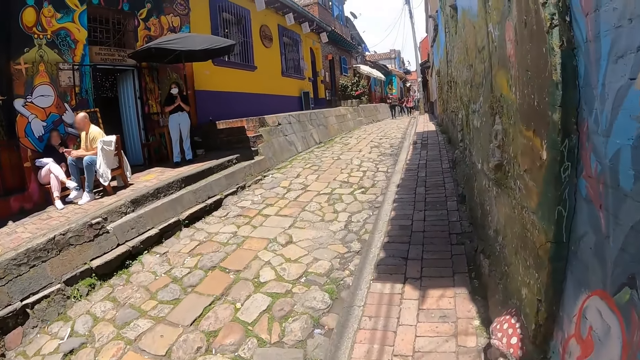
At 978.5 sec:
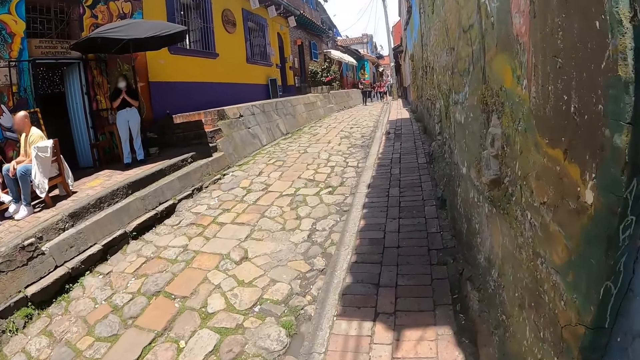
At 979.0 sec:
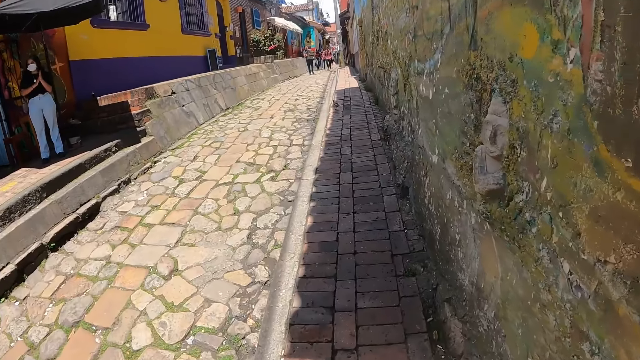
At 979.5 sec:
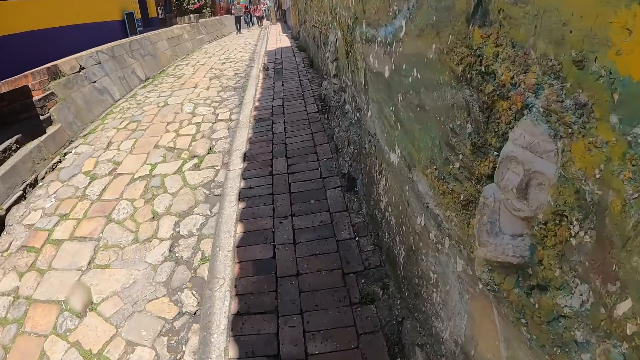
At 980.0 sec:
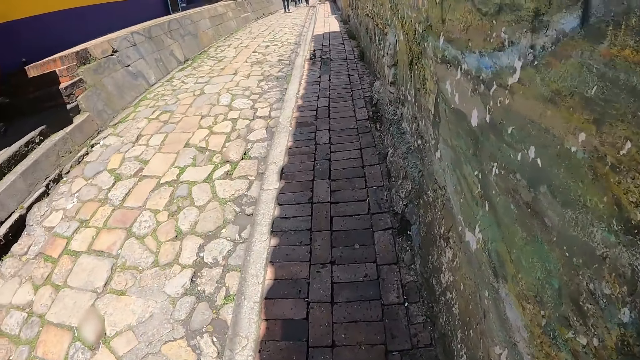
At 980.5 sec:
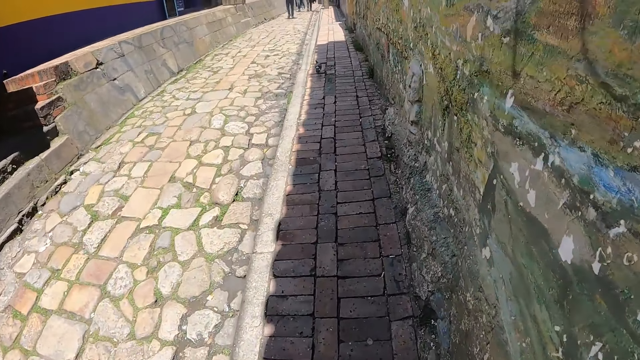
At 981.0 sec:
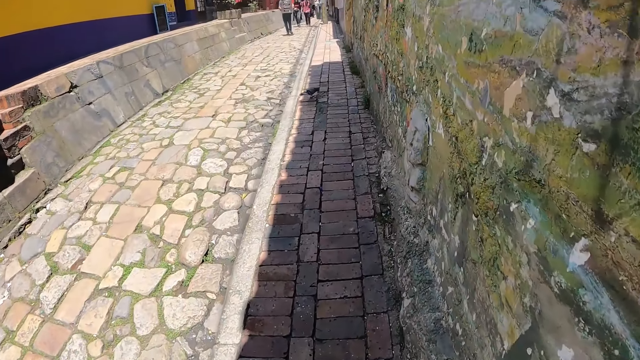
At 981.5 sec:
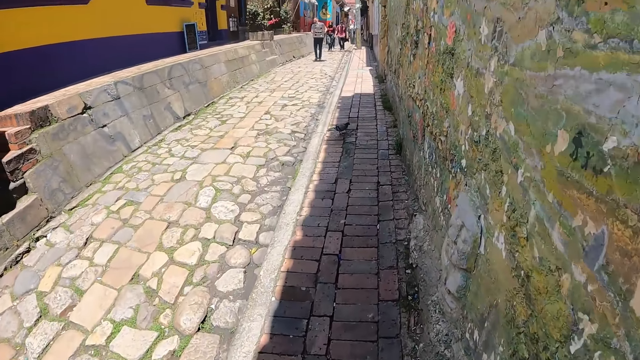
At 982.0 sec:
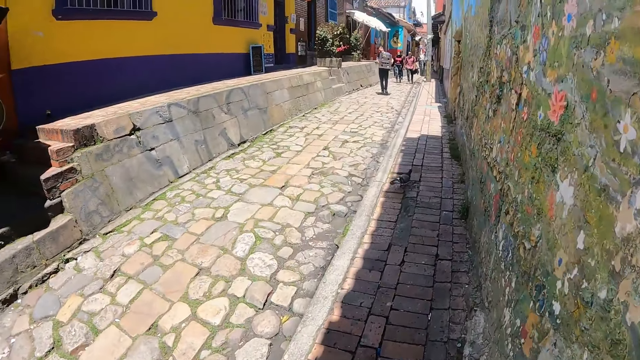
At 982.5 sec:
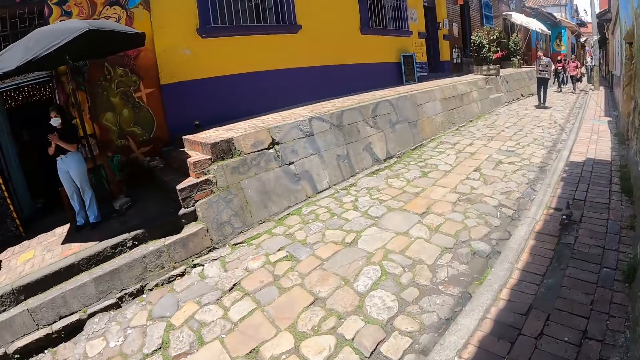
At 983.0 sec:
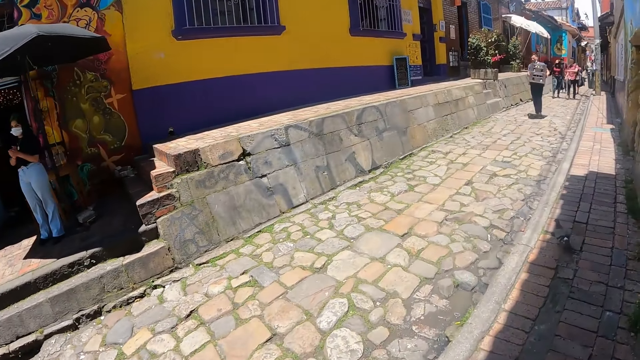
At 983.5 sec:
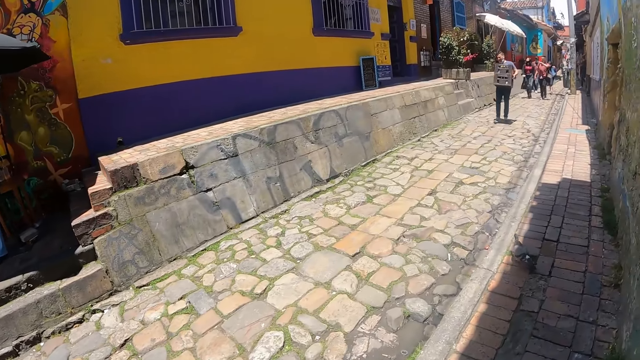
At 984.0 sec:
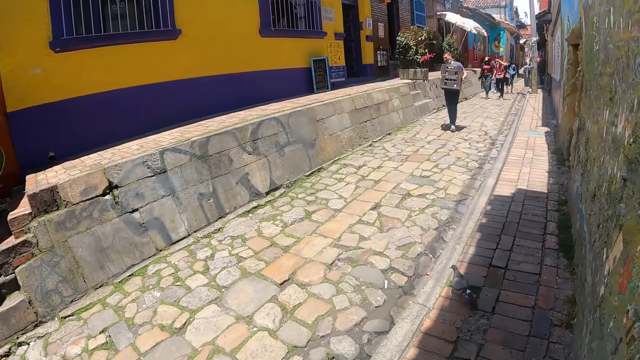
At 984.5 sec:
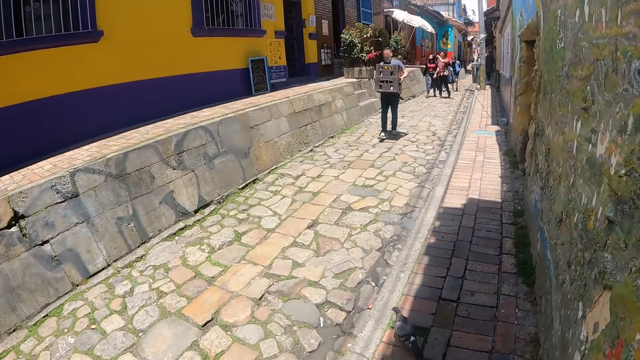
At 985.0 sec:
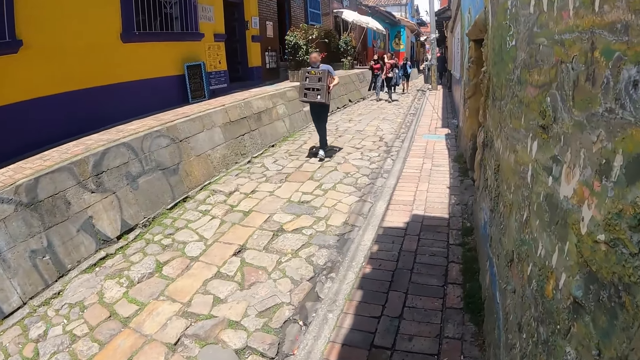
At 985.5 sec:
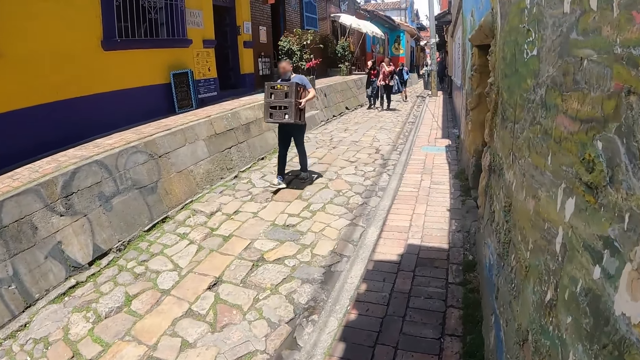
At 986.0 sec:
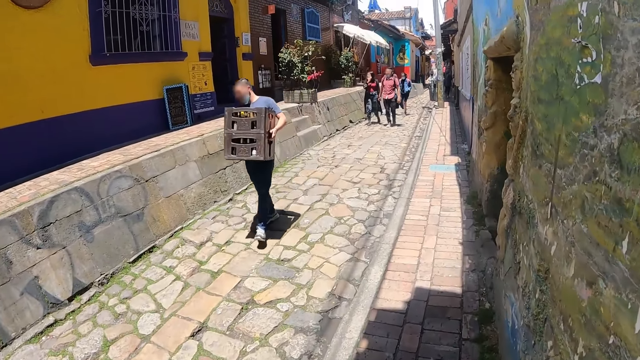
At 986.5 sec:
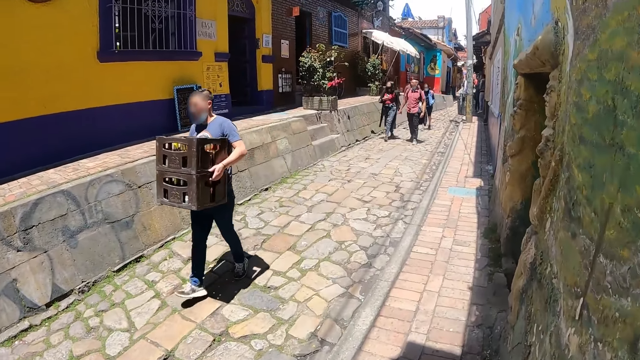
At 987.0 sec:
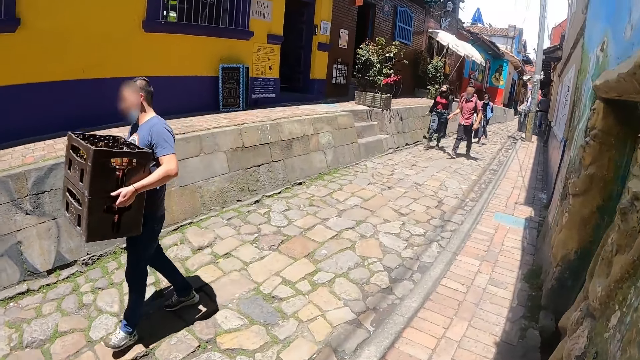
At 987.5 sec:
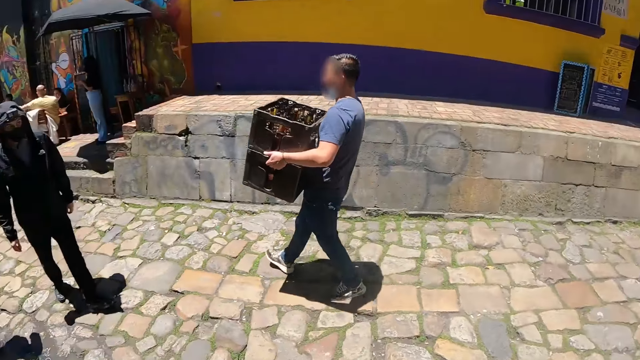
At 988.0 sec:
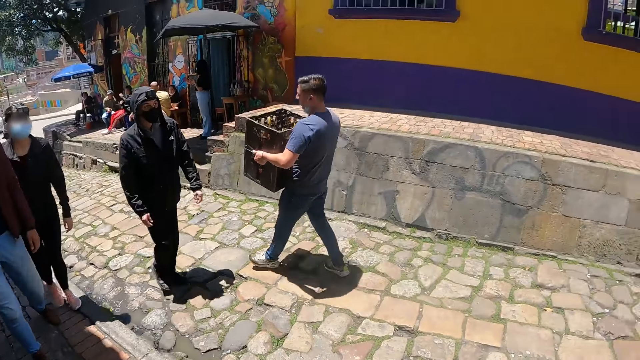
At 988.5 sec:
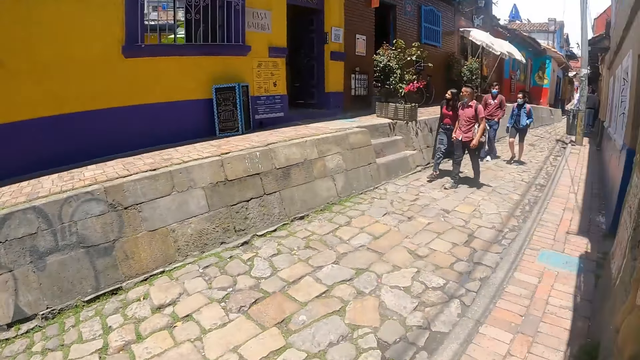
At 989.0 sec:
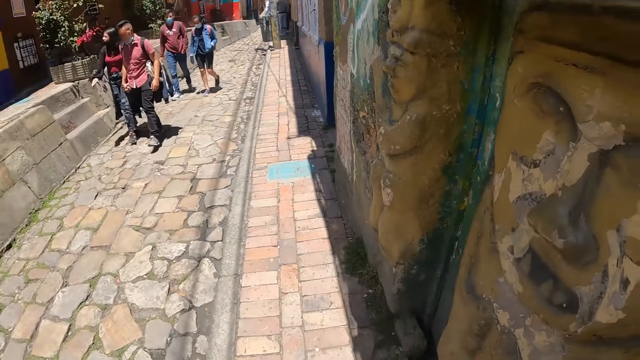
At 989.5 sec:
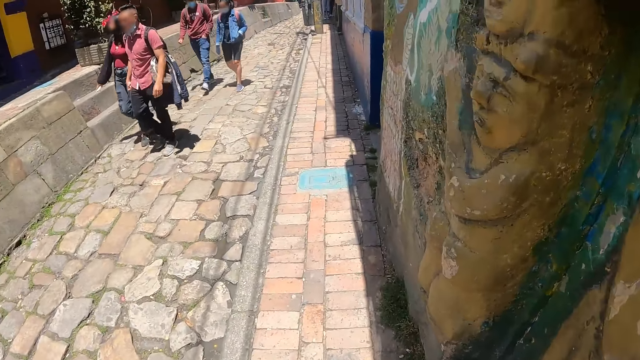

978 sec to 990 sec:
The camera wearer walks around the pavement. They look around. They walk around the pavement. They turn around.

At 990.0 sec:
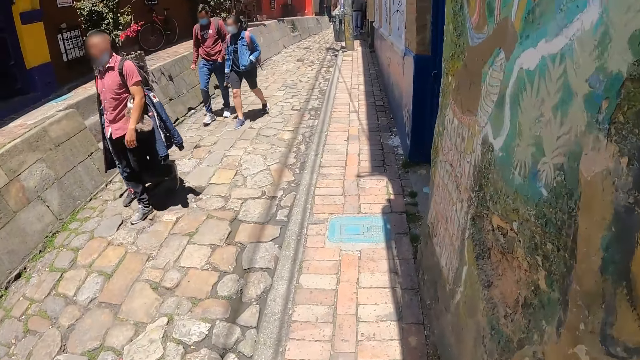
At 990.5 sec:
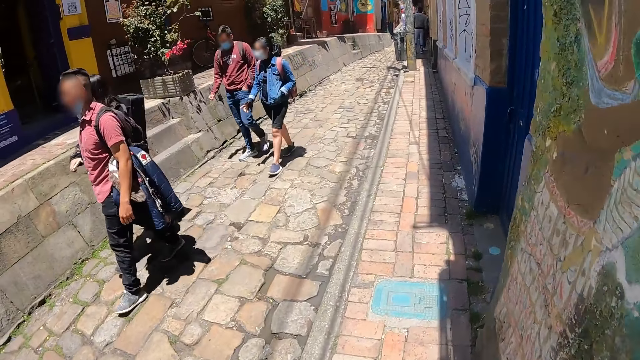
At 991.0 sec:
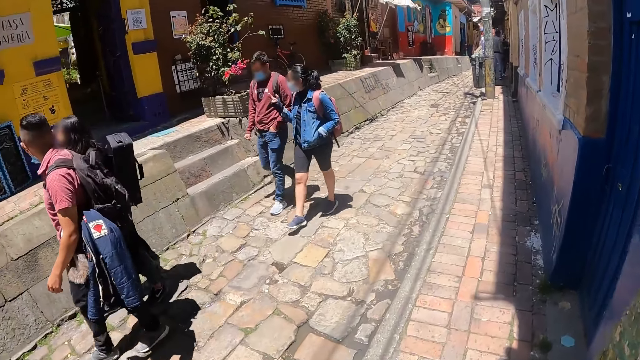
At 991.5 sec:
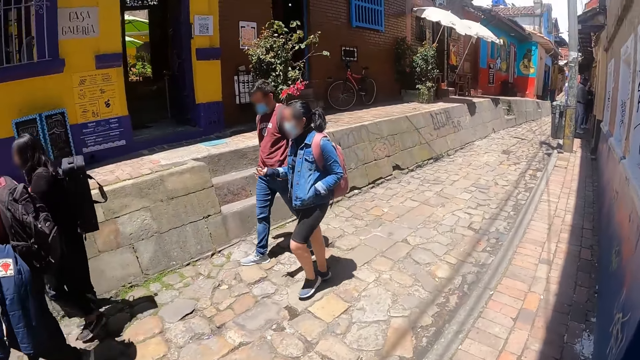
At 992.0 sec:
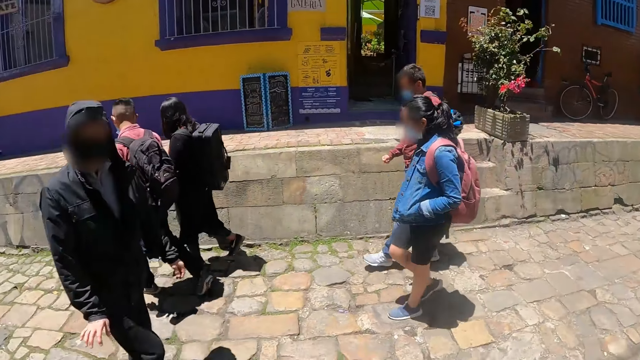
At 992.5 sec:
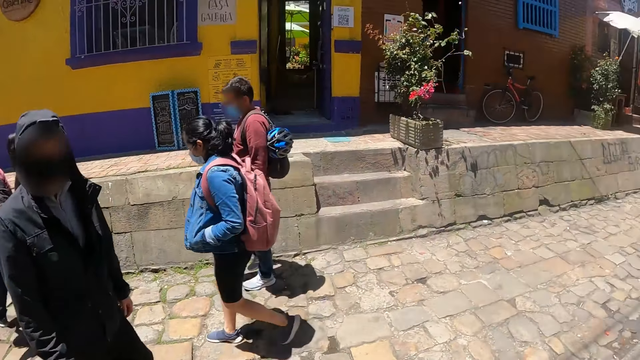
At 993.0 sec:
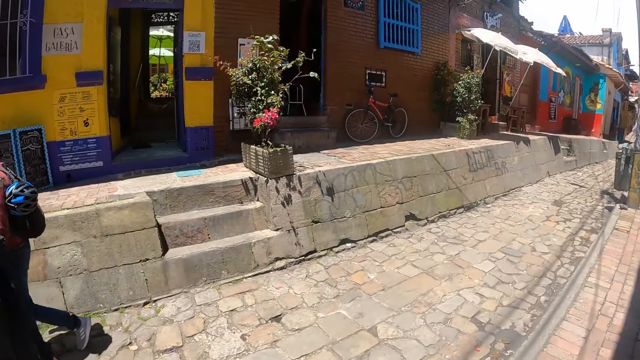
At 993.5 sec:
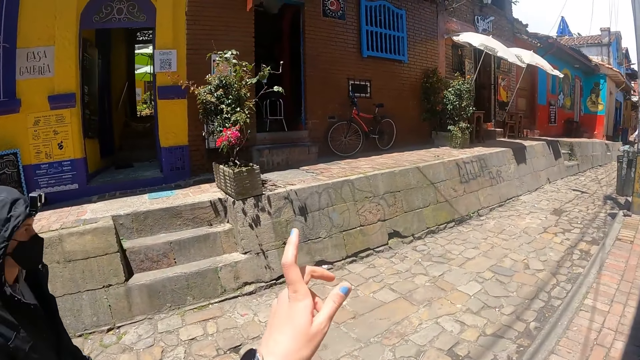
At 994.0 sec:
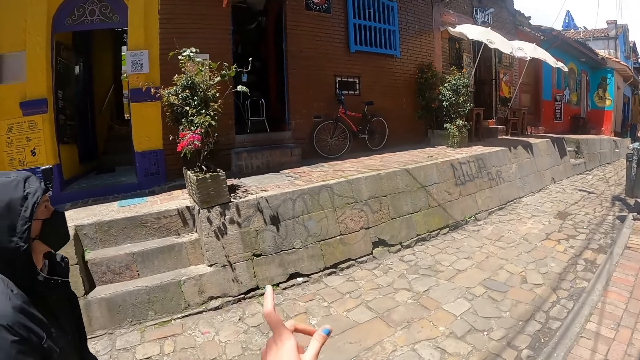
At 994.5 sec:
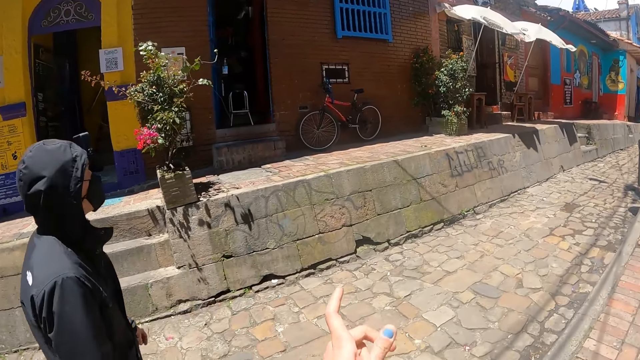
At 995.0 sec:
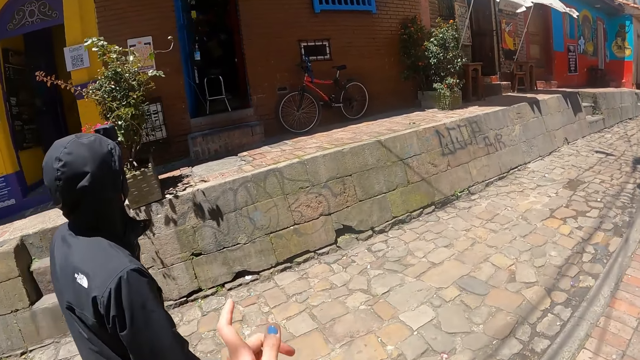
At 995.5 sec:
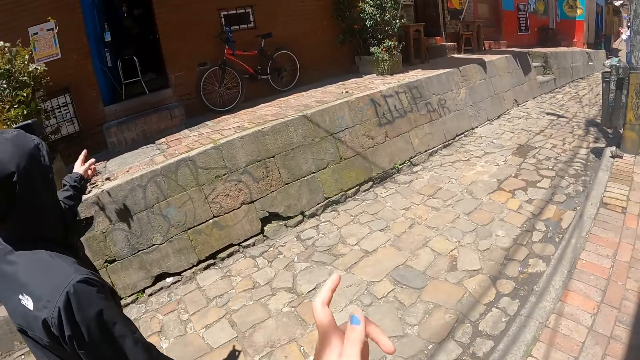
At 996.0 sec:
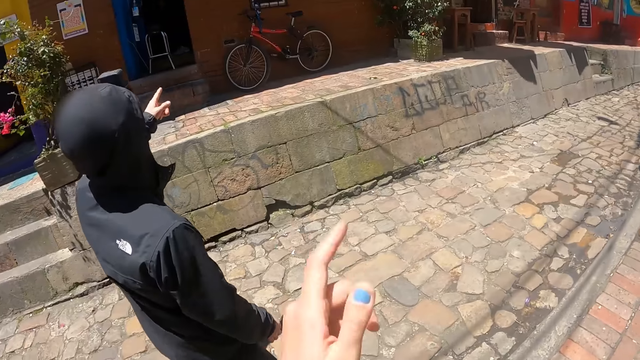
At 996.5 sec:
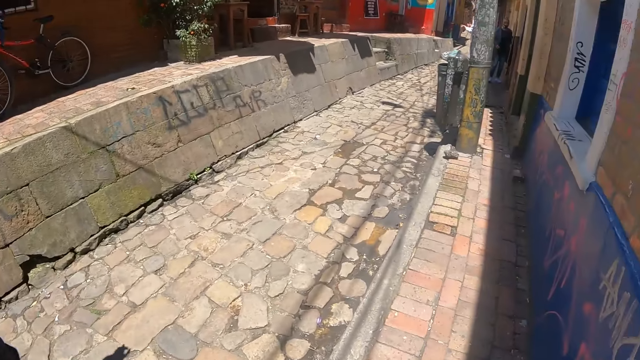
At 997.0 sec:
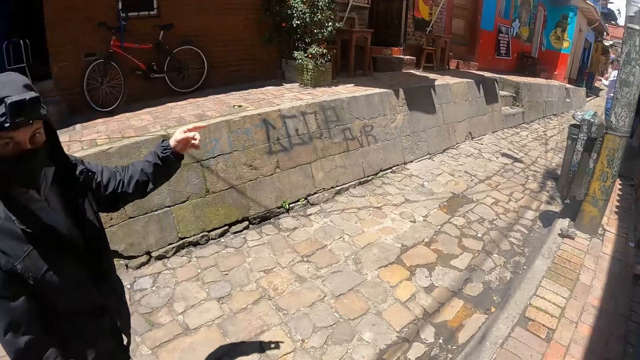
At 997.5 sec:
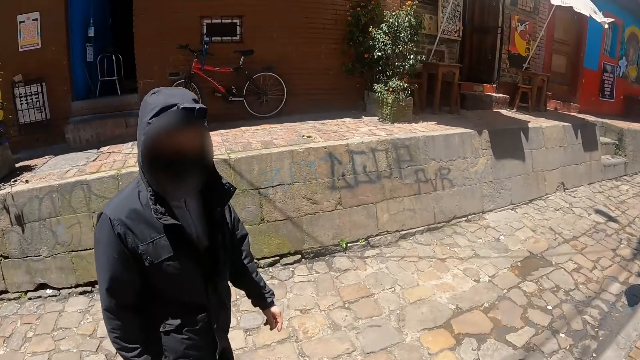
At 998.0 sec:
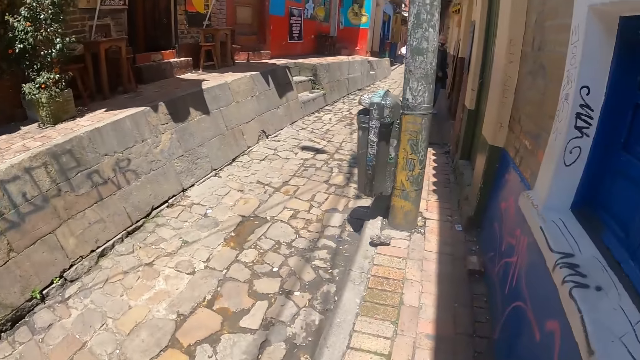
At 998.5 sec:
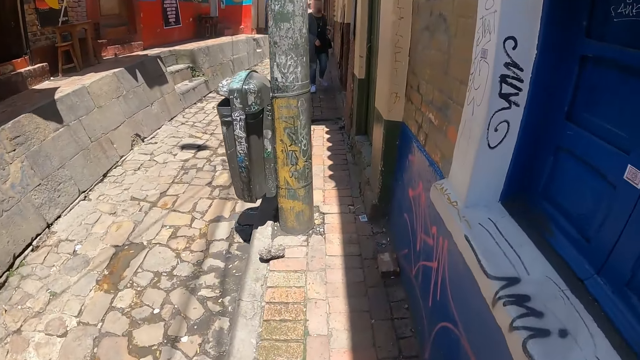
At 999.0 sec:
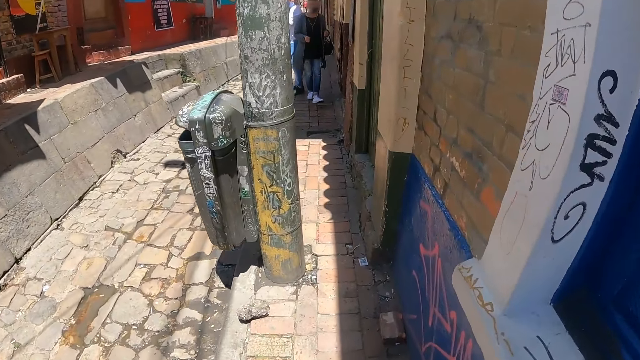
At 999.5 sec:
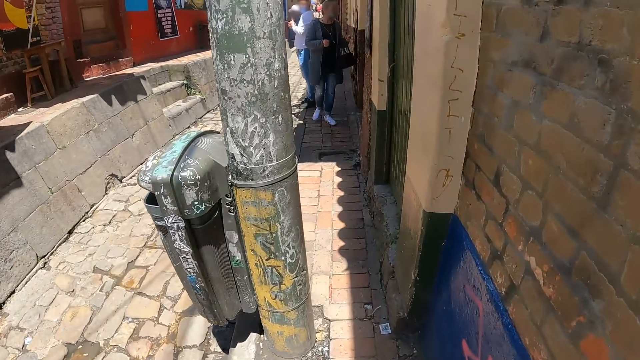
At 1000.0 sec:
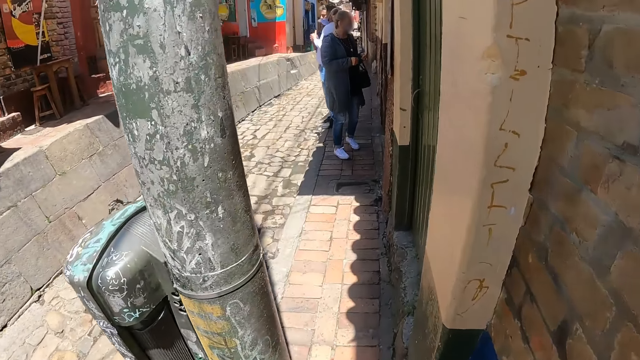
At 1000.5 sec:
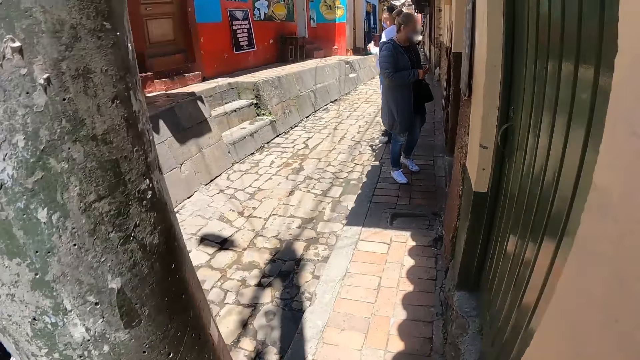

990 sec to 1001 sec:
The camera wearer walks around the pavement. They look around. They point out.
